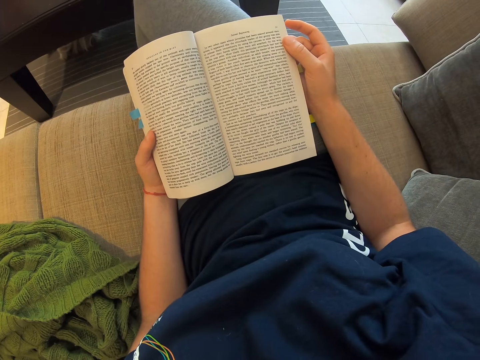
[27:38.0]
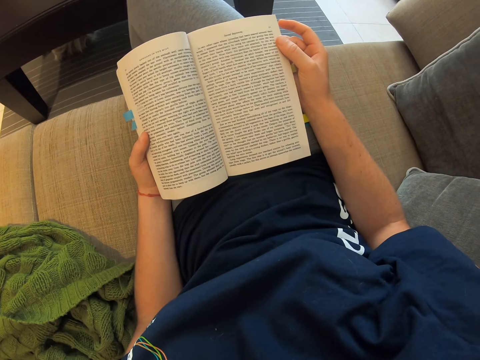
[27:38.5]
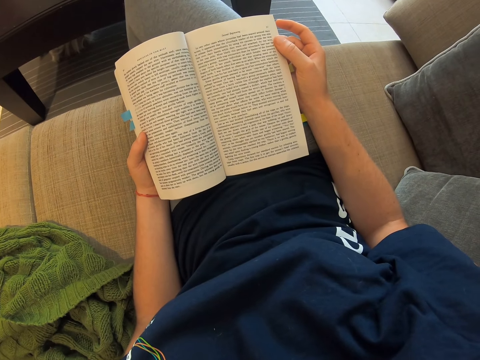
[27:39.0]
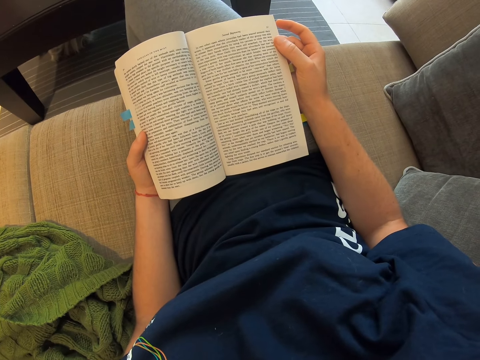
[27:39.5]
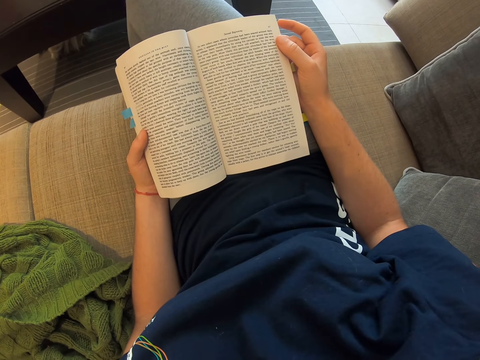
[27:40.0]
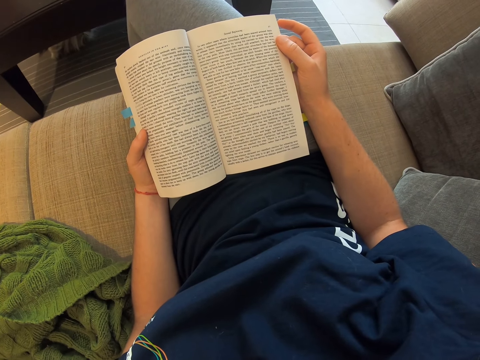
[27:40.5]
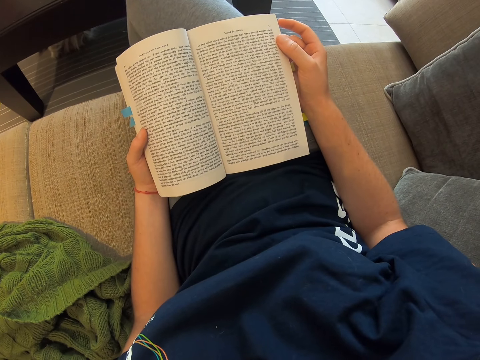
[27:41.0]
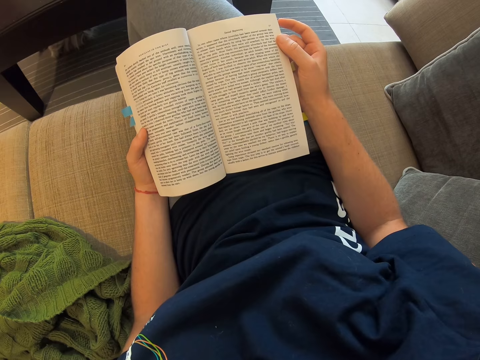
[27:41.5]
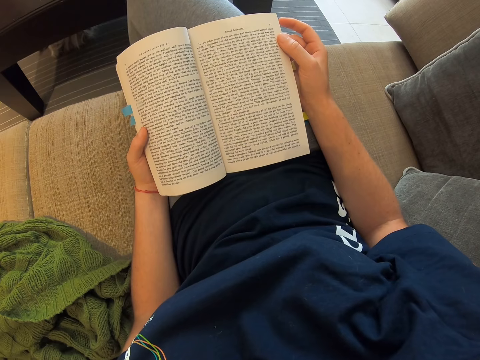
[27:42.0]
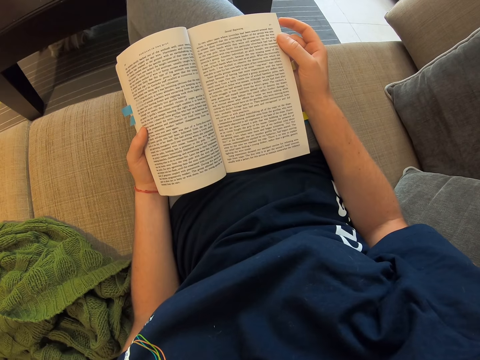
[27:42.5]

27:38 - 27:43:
The camera wearer picks a page with her right hand.

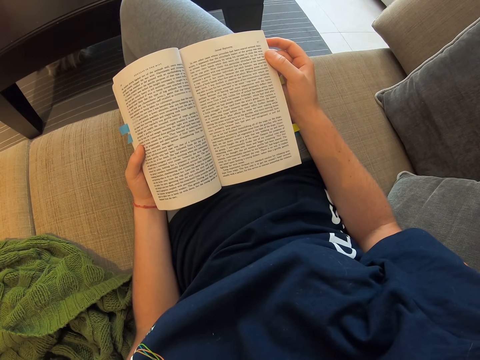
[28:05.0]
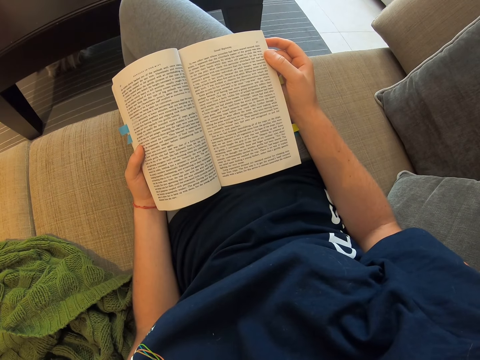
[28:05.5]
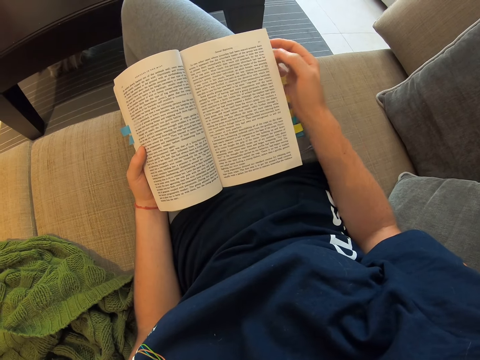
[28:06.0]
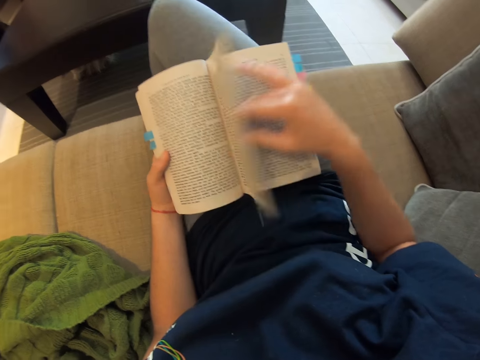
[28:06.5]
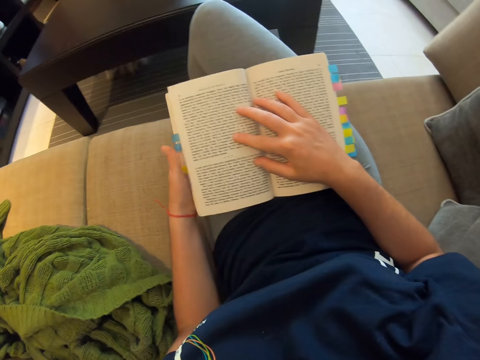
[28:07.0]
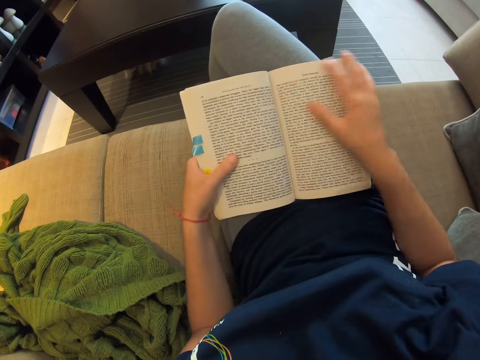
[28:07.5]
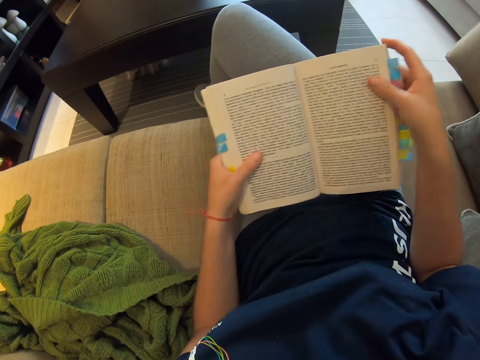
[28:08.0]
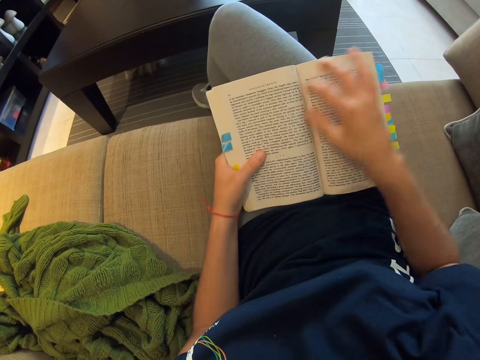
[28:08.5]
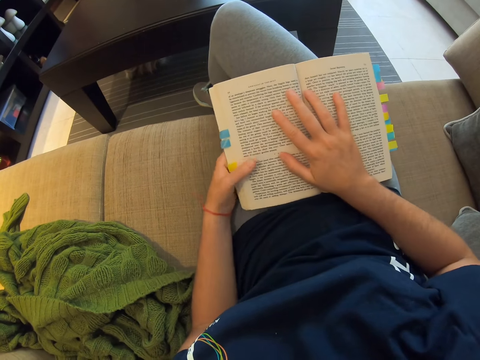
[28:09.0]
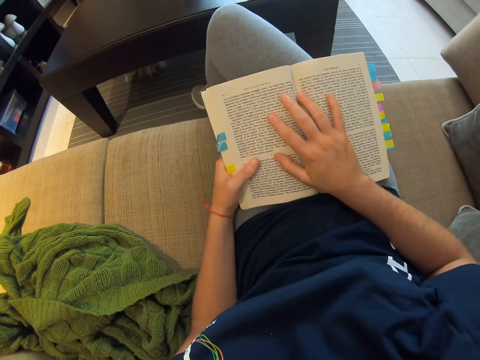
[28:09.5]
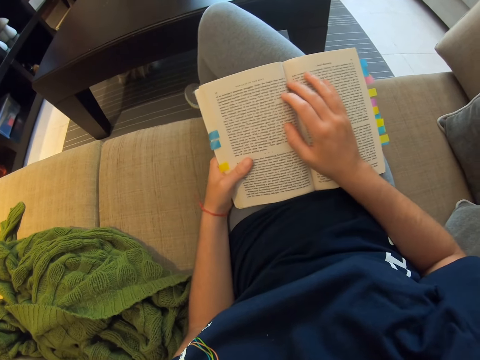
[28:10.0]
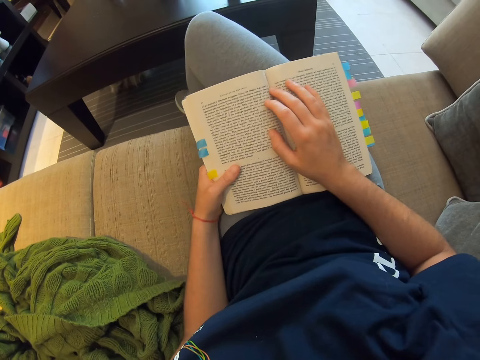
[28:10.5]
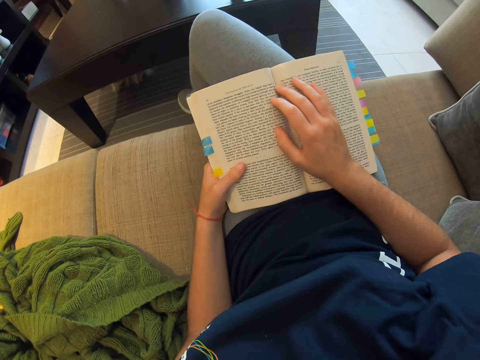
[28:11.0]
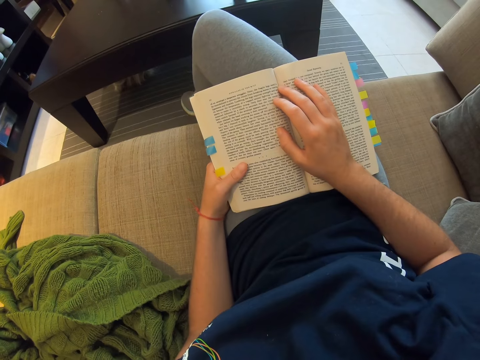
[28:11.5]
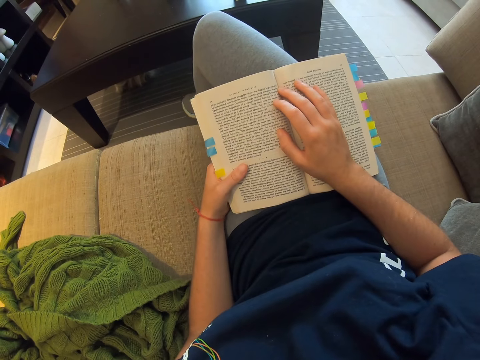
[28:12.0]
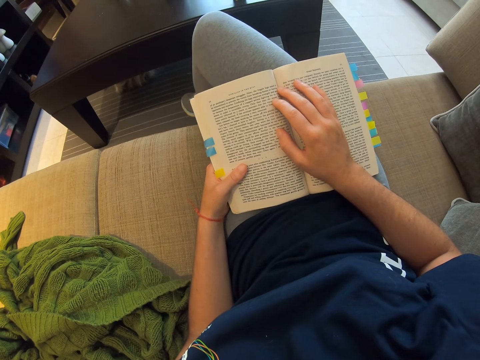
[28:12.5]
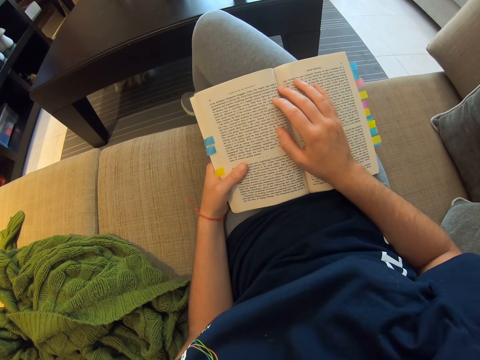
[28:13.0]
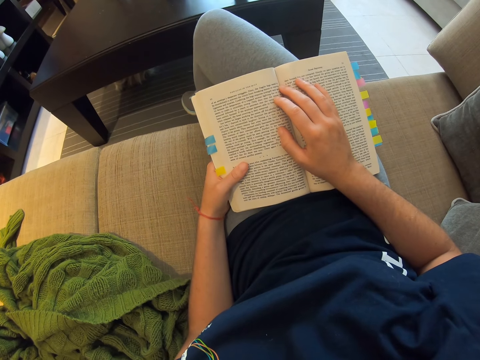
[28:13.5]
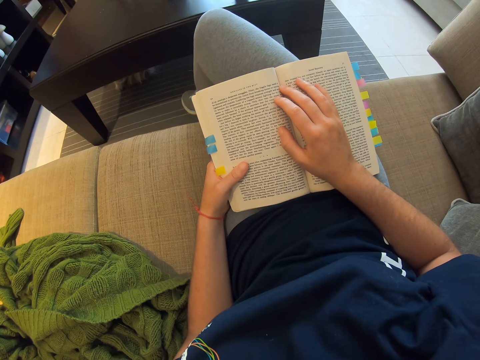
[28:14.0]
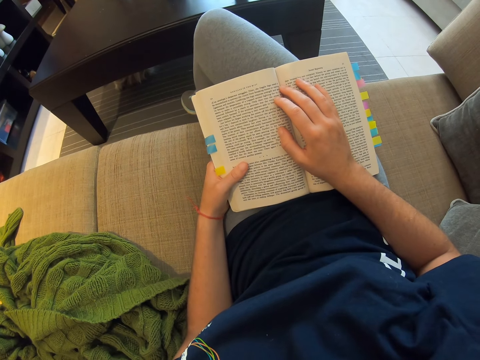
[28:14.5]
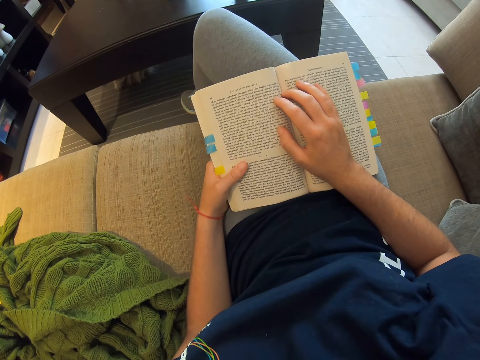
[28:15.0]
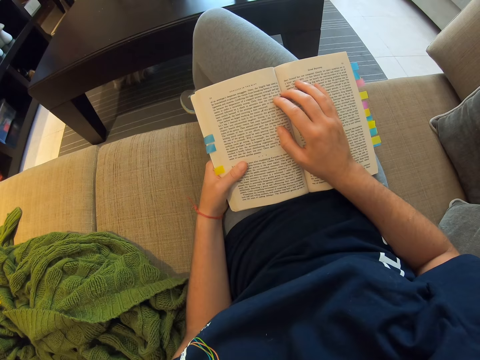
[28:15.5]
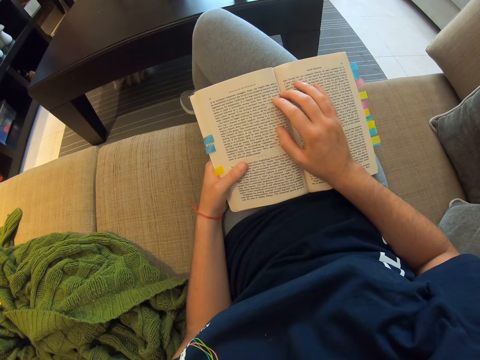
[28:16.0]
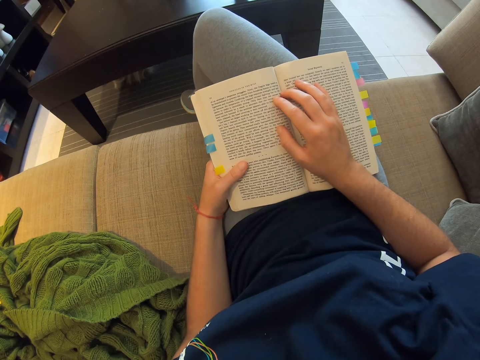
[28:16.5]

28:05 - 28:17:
The camera wearer turns a page. She puts her right hand on the book. She reads the book.

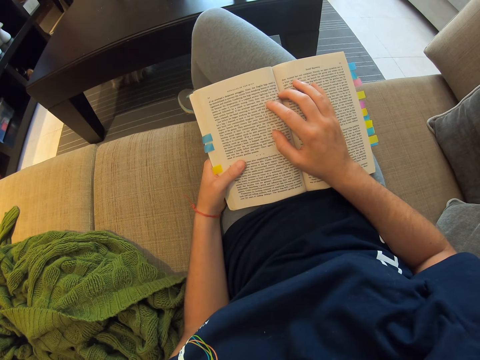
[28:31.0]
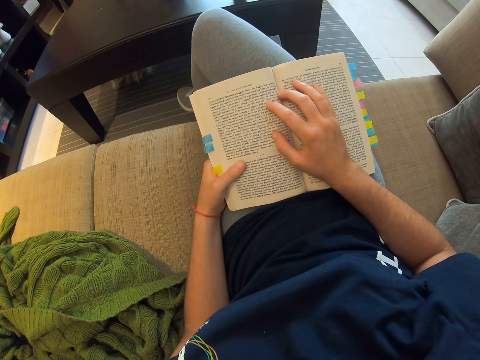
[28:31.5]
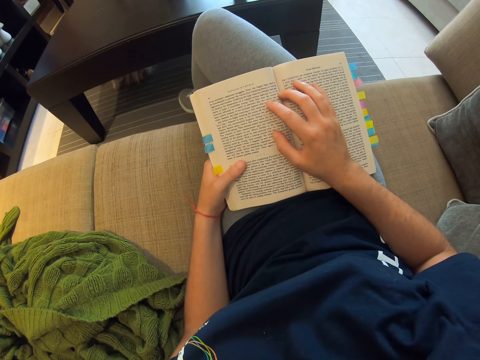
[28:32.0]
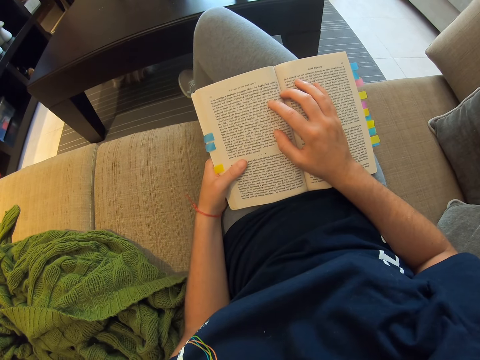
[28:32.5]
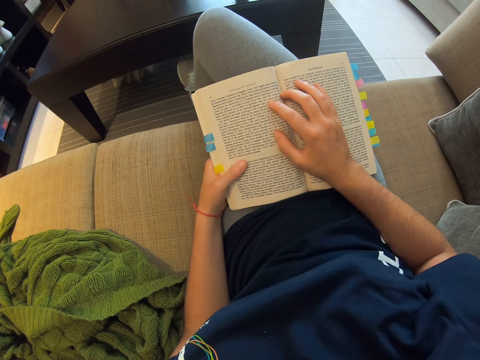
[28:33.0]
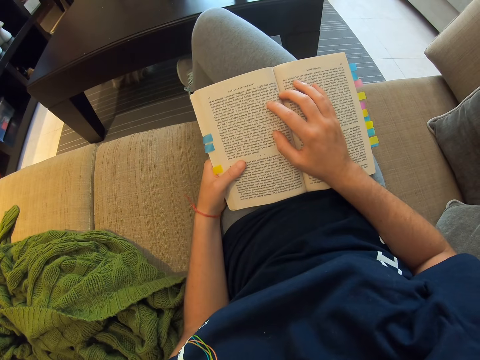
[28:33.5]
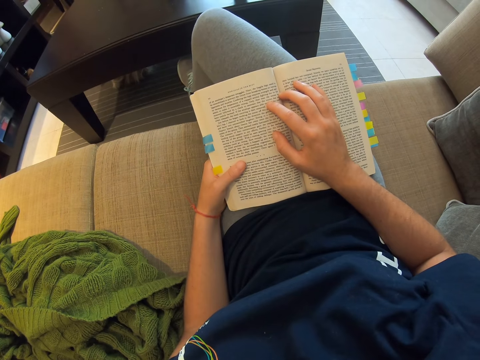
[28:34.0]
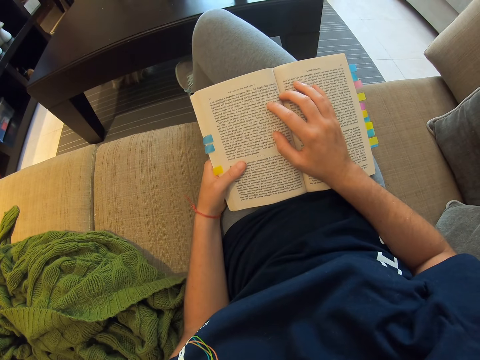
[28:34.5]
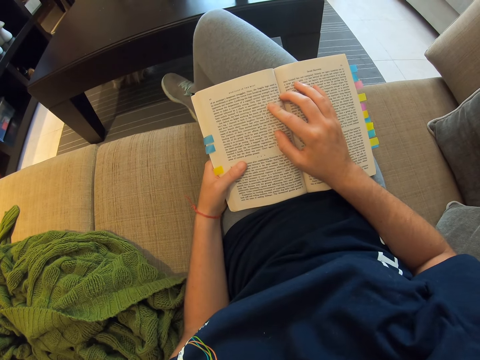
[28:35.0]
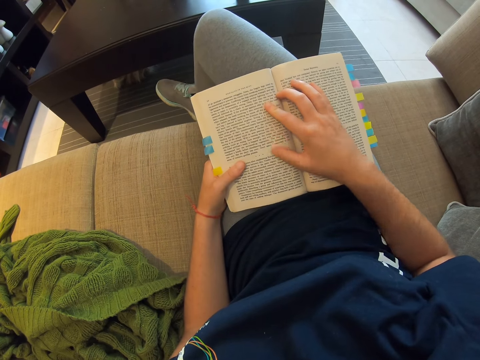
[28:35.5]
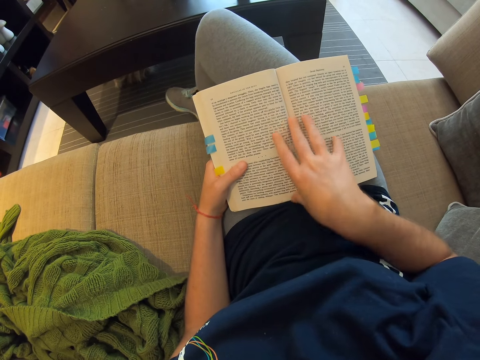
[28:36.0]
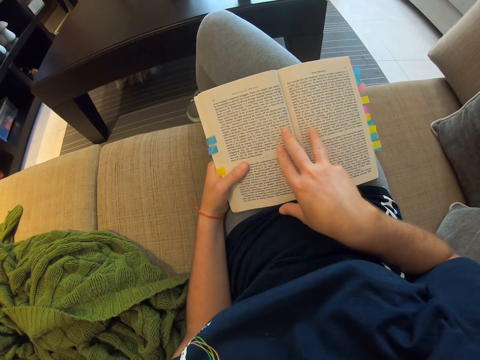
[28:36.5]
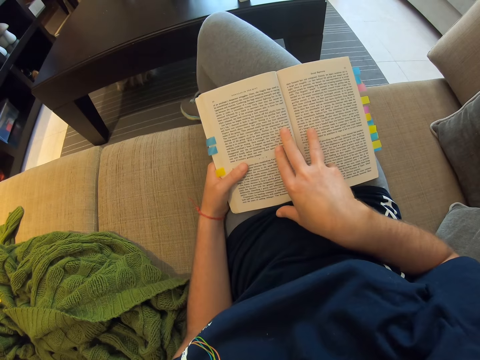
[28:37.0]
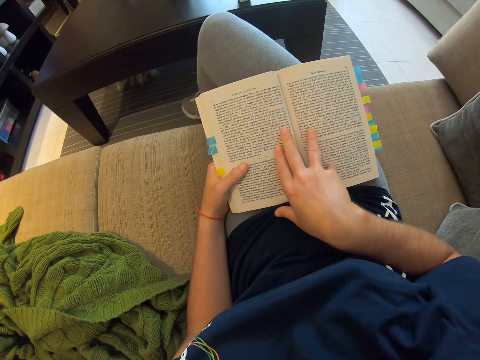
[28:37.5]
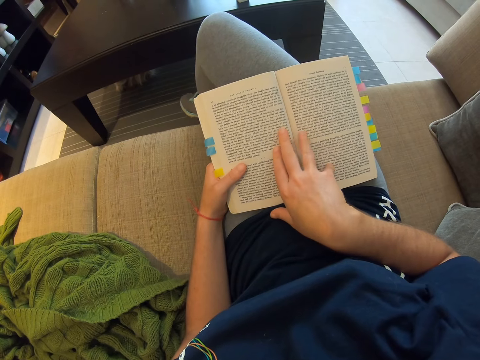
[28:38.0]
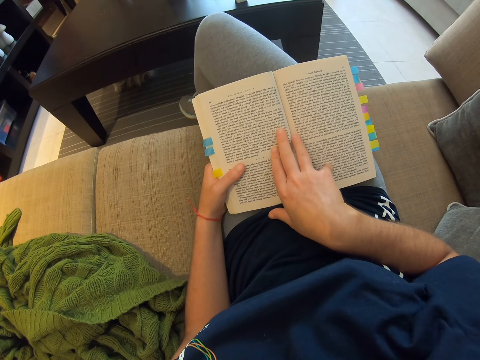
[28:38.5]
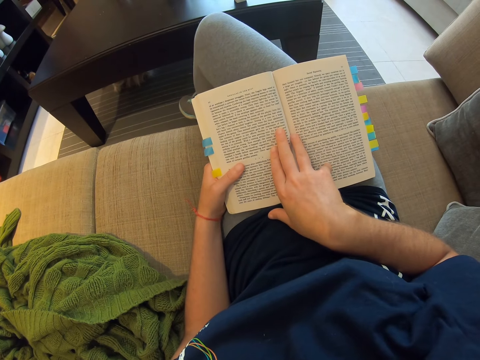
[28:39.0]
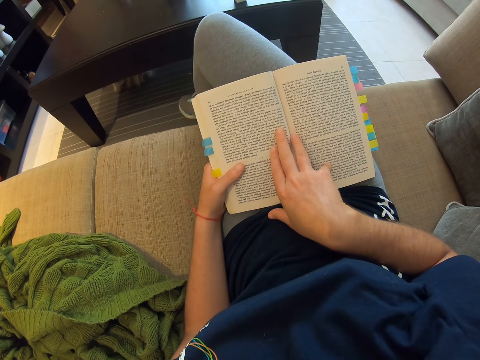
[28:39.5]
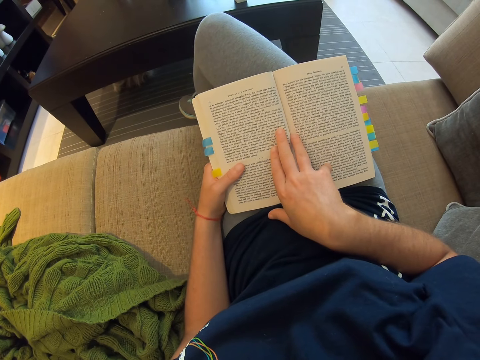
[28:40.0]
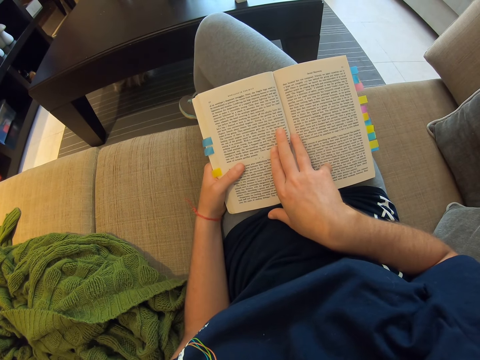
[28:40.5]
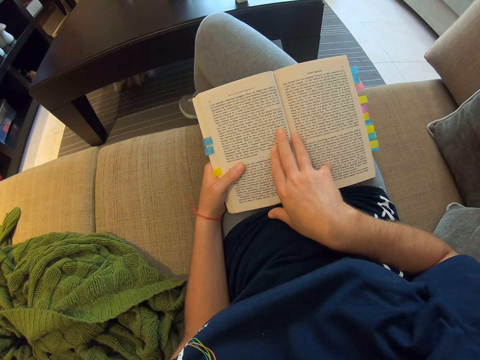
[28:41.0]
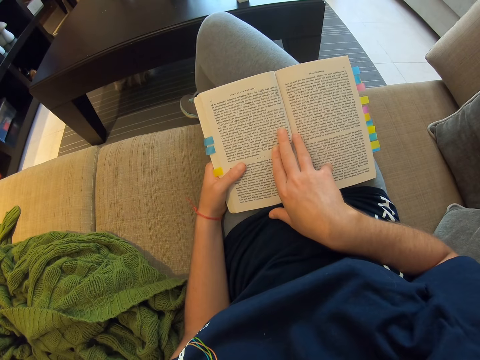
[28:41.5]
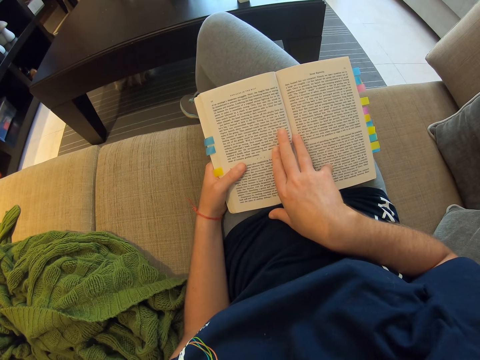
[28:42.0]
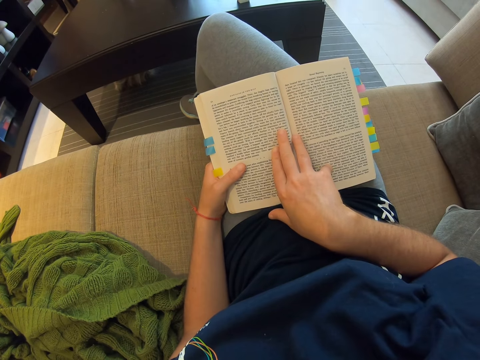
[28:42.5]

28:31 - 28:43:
The camera wearer moves her feet. She moves her right hand on the book.
